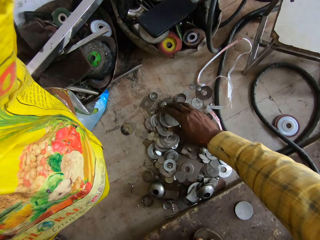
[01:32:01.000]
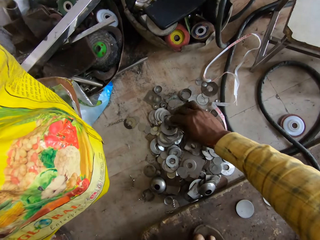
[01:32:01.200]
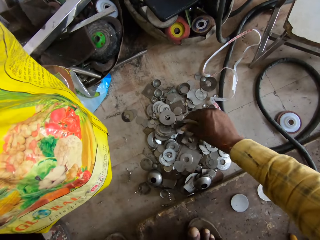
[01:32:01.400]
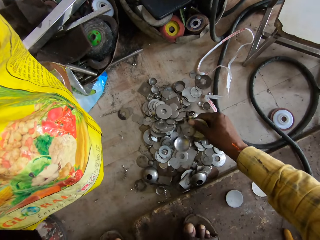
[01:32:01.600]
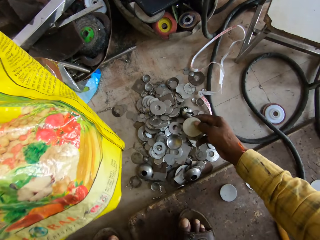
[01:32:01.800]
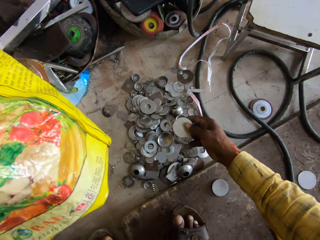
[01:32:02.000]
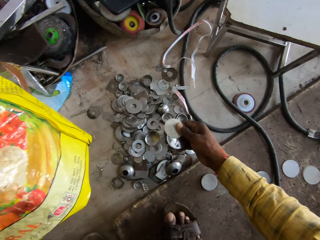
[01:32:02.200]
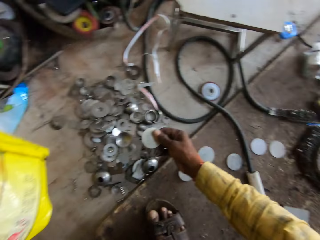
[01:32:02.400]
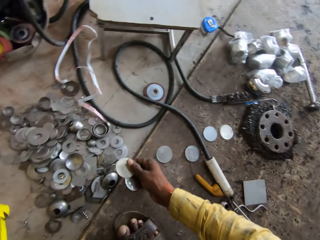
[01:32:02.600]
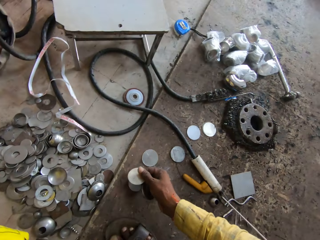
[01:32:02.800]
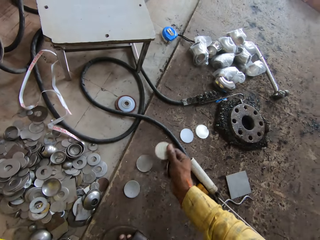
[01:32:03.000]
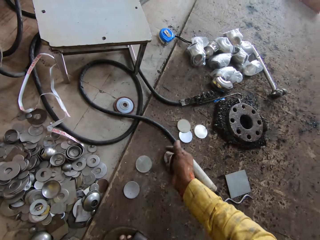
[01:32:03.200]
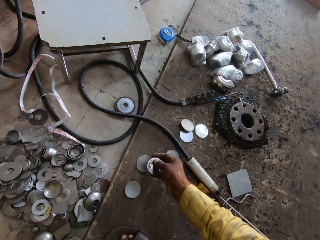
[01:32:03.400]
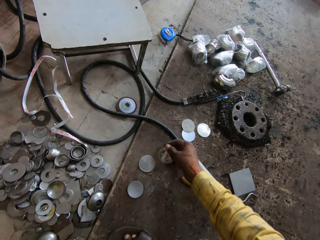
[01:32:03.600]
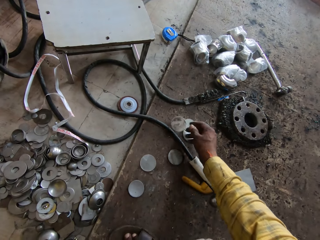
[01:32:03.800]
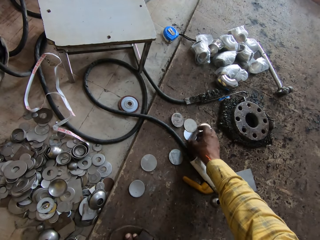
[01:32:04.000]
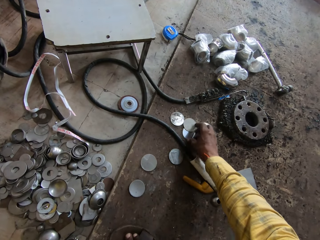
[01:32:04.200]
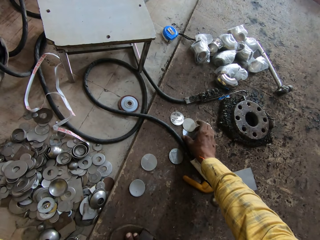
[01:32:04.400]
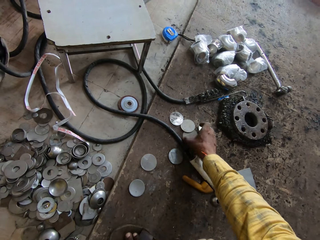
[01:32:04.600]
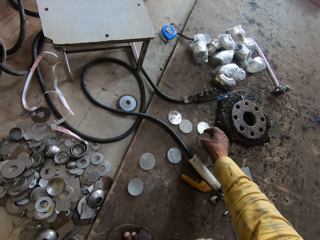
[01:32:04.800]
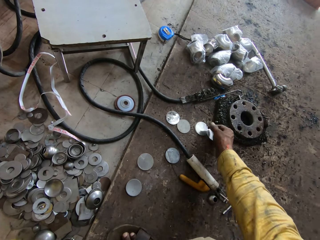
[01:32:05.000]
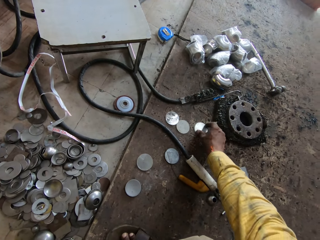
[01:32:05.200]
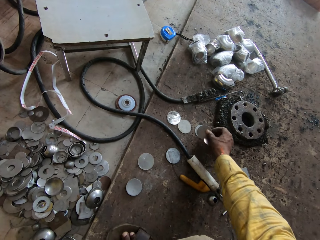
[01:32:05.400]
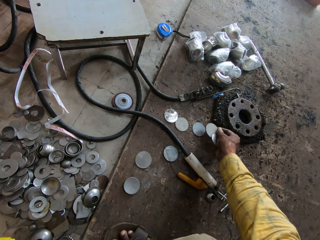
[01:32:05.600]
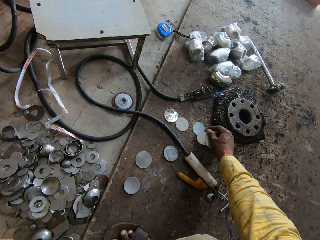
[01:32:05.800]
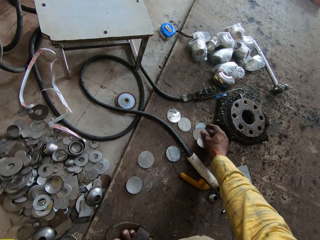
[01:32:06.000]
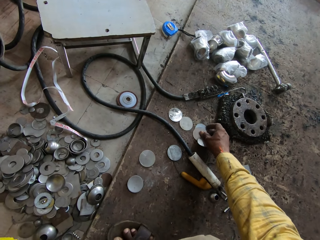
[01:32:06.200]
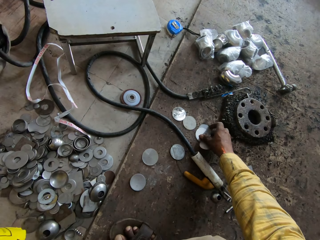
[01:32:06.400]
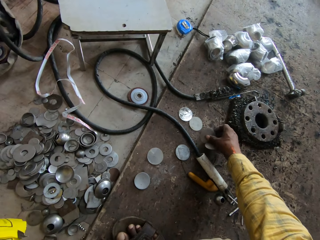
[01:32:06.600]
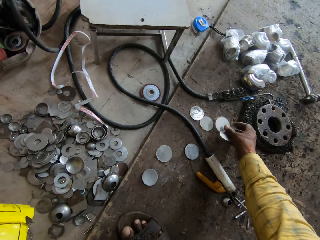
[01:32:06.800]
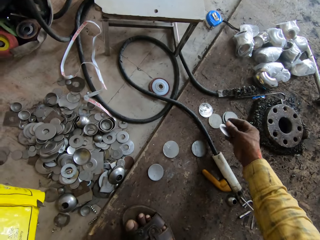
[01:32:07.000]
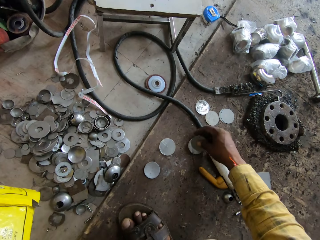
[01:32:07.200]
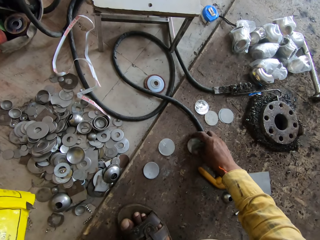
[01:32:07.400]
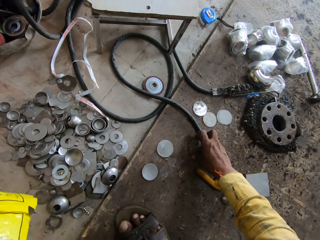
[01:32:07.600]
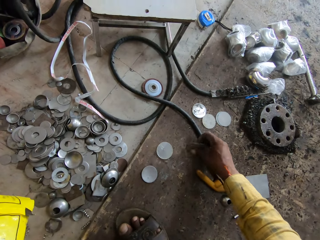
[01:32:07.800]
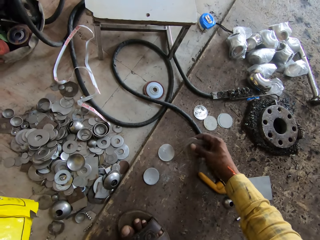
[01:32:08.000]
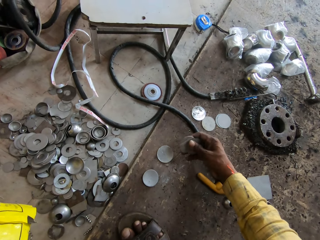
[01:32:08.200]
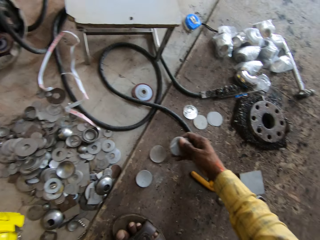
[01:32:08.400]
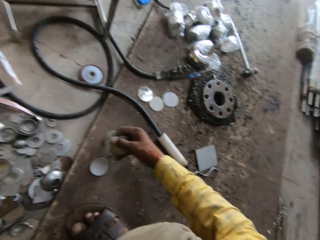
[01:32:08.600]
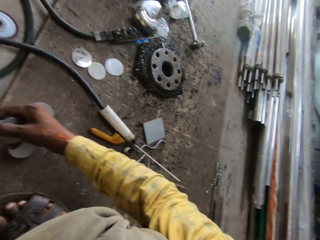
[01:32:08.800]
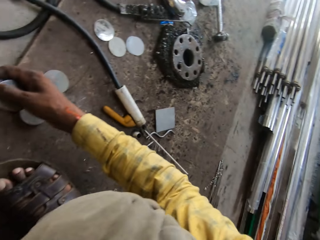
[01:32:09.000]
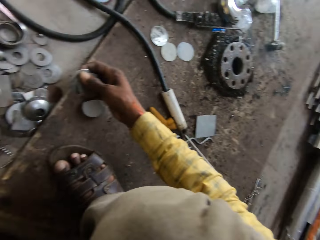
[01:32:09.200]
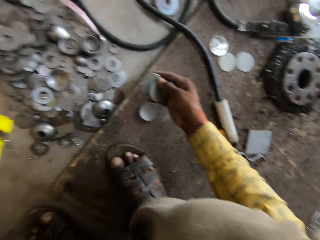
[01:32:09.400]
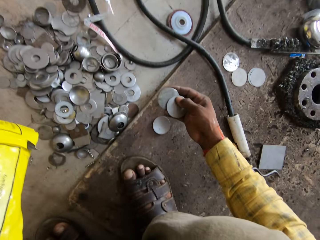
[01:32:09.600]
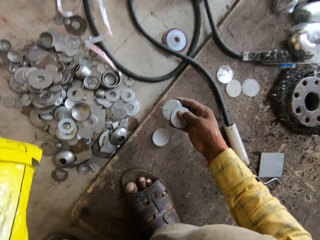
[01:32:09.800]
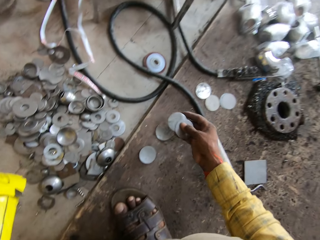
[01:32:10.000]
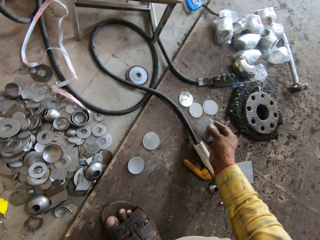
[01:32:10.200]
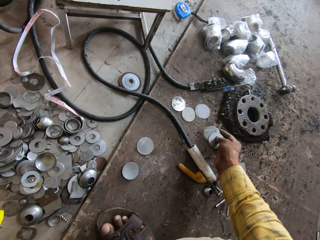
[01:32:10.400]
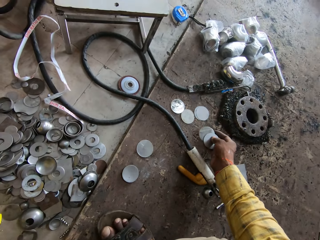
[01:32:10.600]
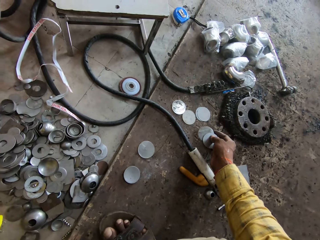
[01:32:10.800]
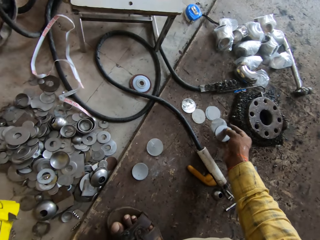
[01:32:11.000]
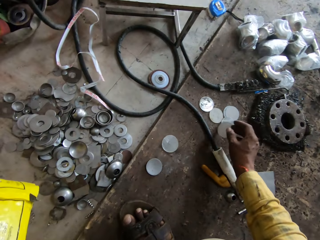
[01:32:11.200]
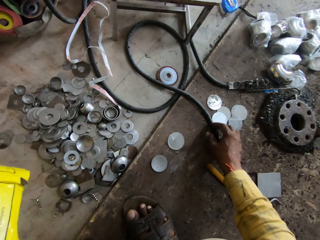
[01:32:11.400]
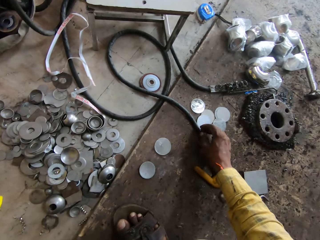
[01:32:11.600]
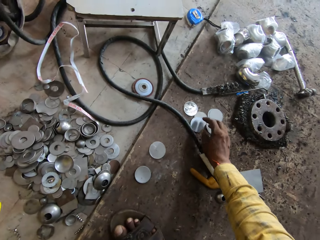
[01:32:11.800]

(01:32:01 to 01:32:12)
The camera wearer picks up the metal discs. They drop the metal disc. They drop the metal disc again. They pick up the metal discs. They drop the metal disc. They pick up the metal discs. They drop the metal discs.

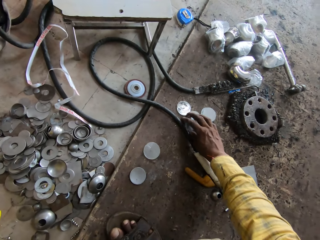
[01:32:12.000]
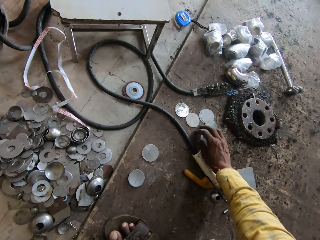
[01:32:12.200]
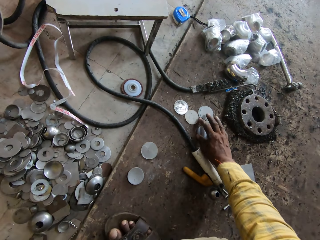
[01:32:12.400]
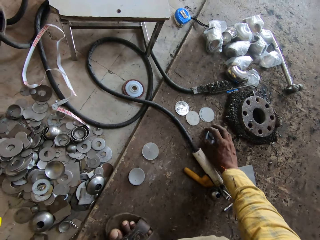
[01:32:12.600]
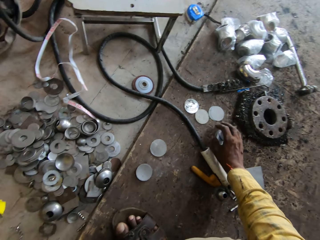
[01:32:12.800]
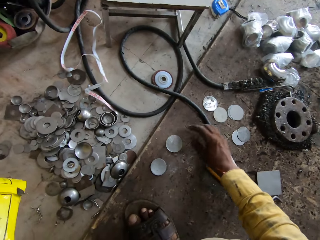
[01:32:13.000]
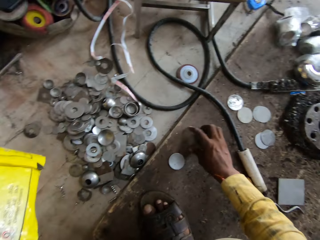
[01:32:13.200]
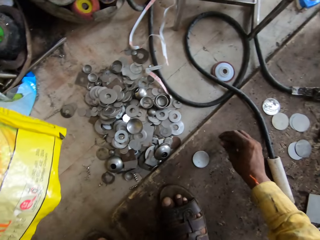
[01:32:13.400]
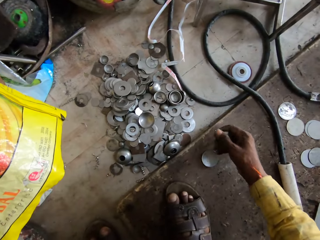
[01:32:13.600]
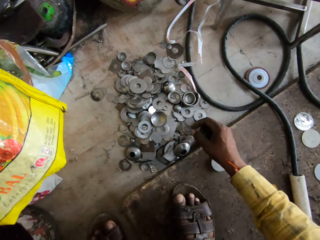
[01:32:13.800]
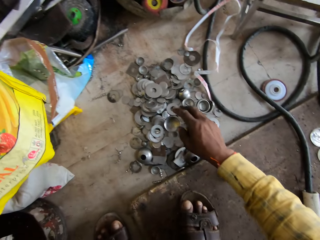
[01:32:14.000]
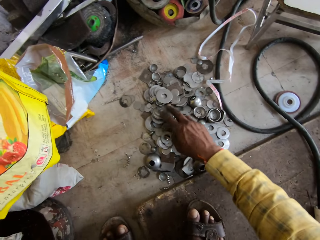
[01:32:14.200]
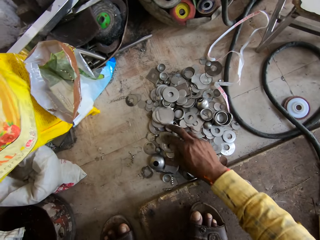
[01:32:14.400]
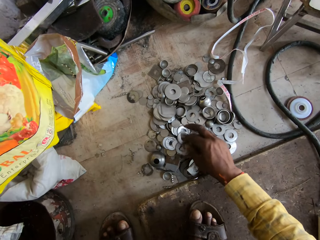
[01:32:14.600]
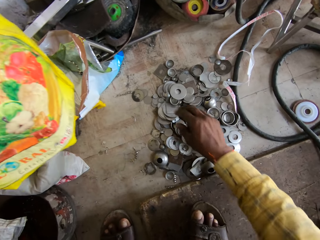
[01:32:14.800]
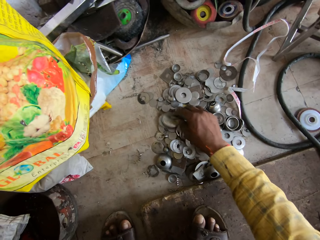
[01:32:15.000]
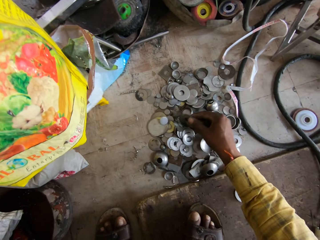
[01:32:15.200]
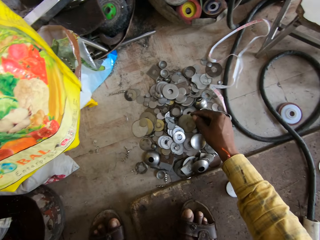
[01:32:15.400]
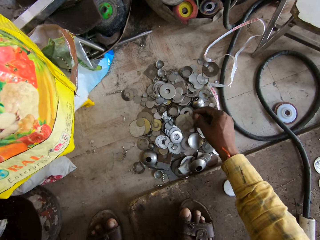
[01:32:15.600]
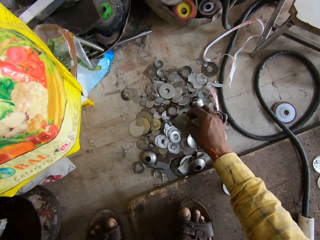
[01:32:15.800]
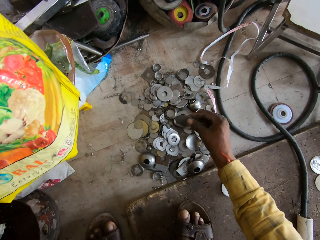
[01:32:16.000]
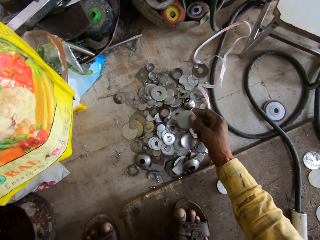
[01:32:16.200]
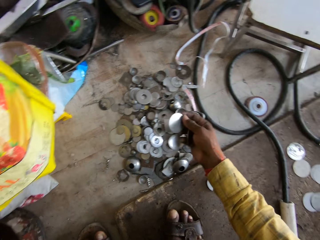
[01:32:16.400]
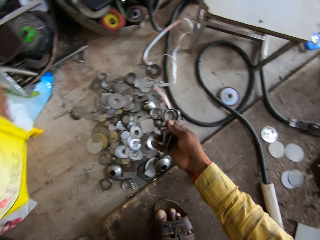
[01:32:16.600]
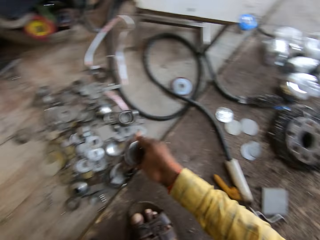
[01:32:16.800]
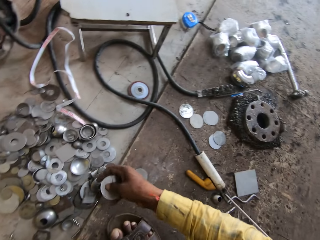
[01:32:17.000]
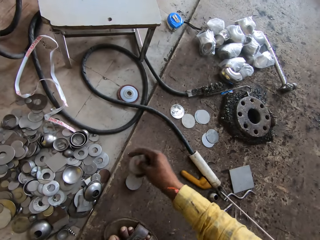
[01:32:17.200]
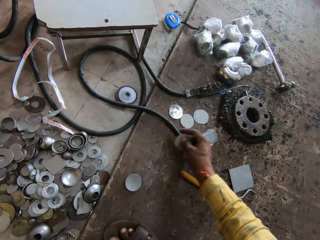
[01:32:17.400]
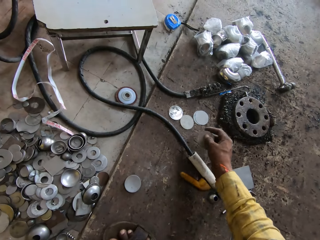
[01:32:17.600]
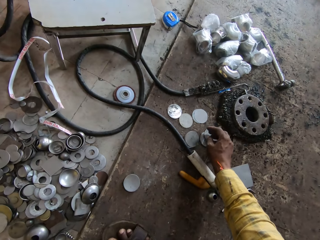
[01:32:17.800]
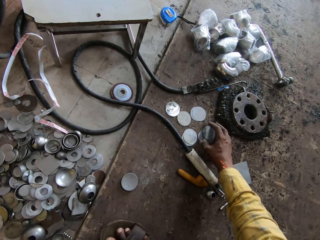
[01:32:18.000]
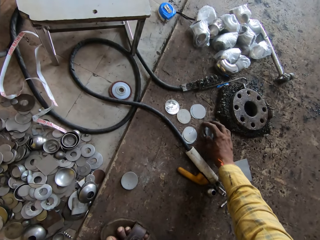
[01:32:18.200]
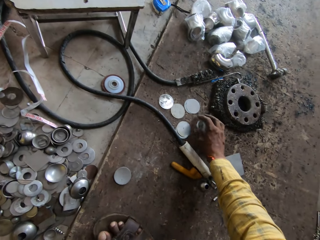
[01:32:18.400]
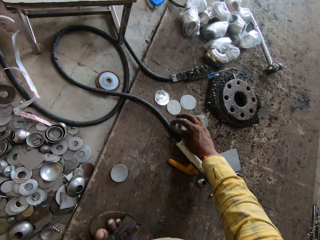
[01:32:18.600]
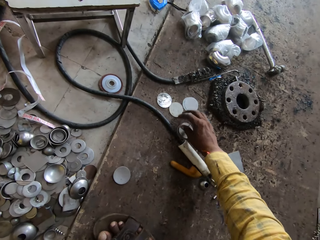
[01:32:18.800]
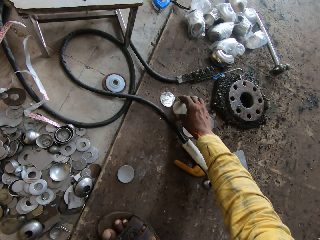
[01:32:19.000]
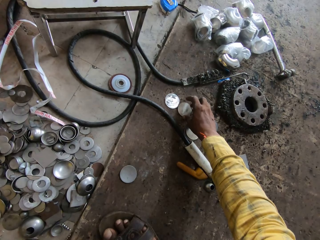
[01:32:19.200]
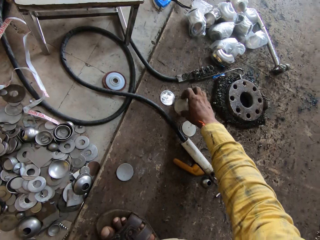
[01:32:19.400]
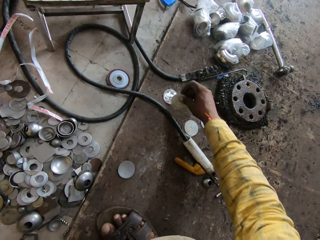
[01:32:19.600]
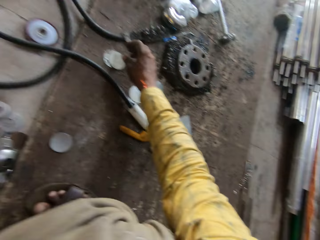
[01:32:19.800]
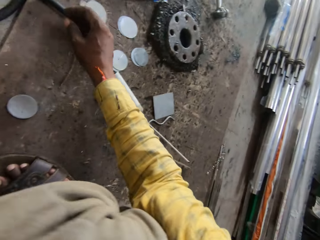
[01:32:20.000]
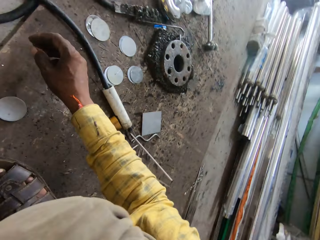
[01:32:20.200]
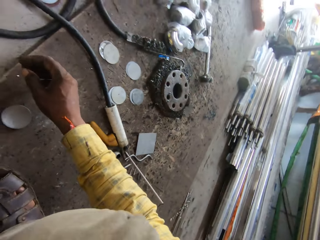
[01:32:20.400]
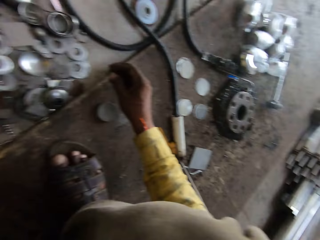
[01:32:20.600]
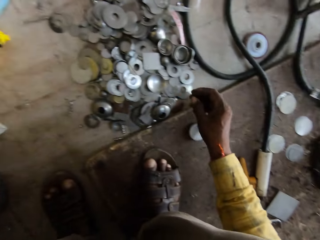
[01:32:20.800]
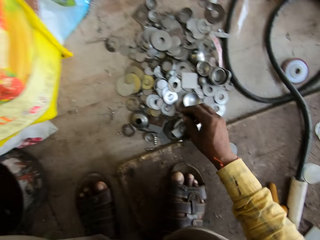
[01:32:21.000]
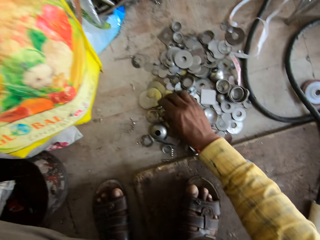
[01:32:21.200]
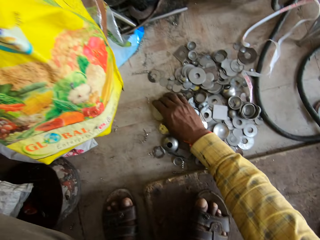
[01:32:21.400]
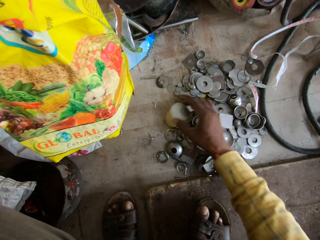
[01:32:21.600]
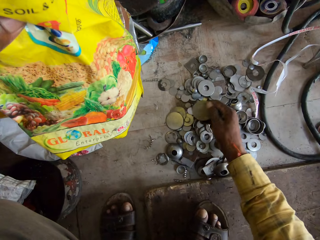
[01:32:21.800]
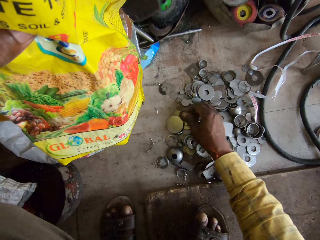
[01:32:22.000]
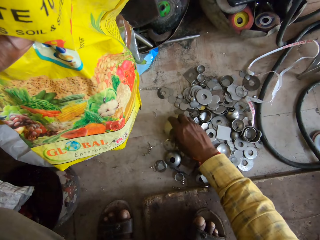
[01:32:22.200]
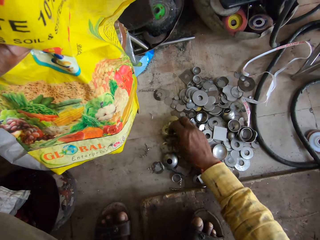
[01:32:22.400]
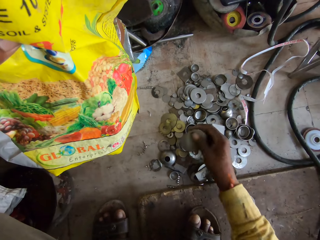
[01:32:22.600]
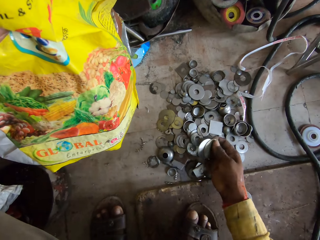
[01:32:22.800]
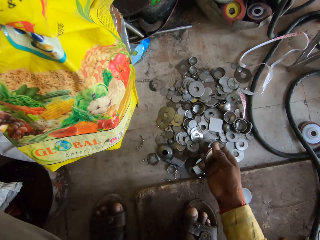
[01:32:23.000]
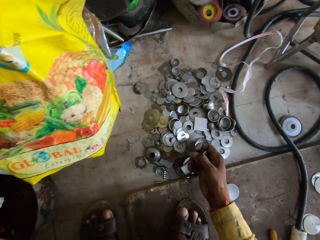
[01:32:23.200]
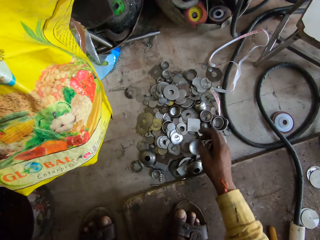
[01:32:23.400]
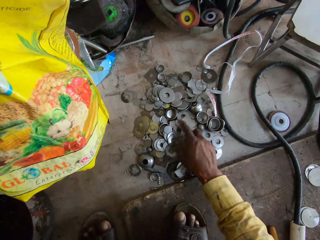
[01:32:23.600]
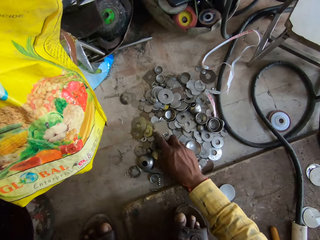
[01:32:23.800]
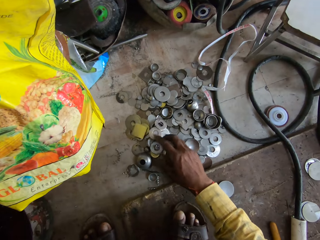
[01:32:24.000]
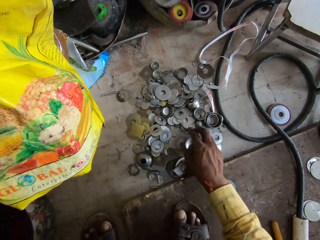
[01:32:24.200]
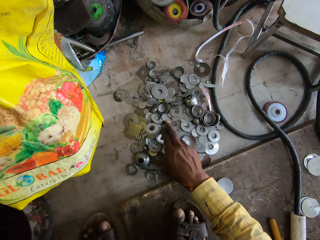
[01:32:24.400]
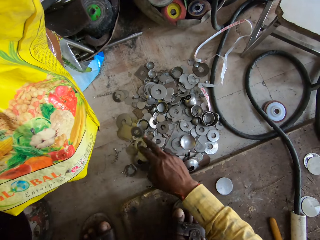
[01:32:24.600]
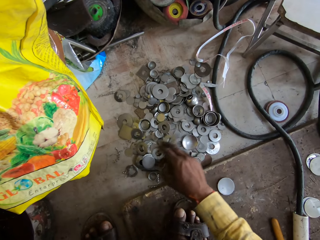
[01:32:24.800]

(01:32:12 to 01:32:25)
The camera wearer separates the metal disc on the floor. They pick the metal disc. They peruse the metal washers on the floor. They pick the metal disc. They drop the metal disc. They separate the metal discs on the floor. They turn the metal disc on the floor. They pick the metal disc. They peruse the metal washers on the floor.
